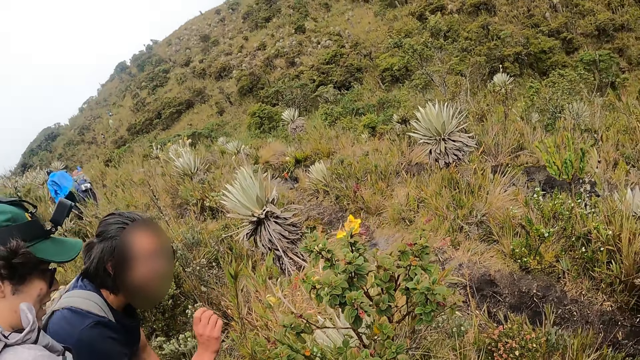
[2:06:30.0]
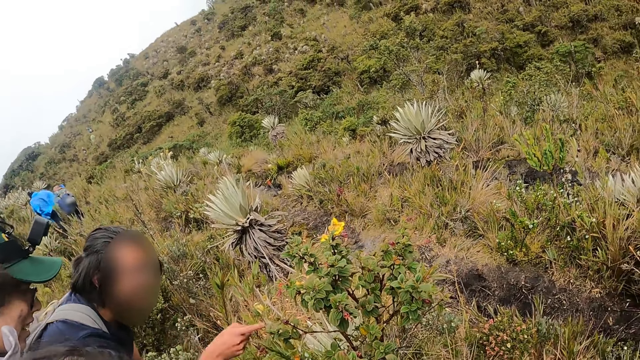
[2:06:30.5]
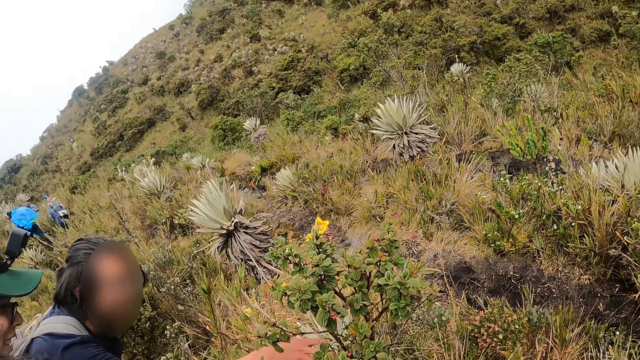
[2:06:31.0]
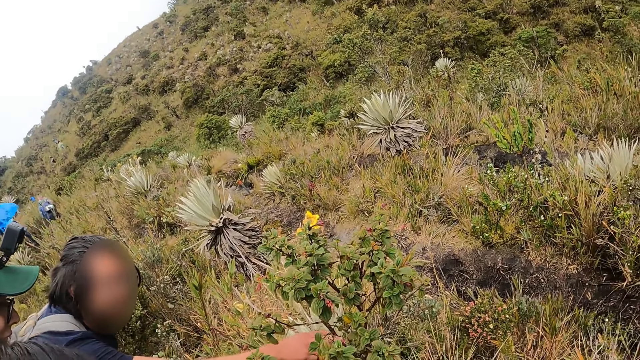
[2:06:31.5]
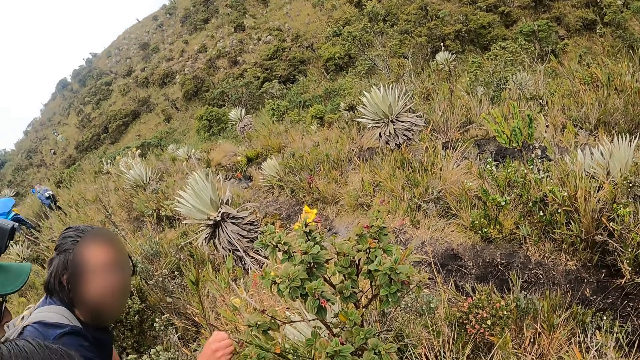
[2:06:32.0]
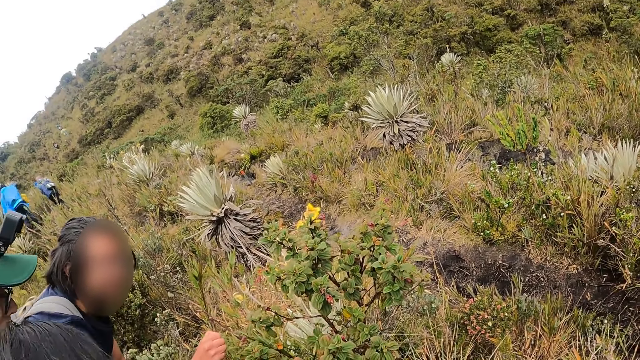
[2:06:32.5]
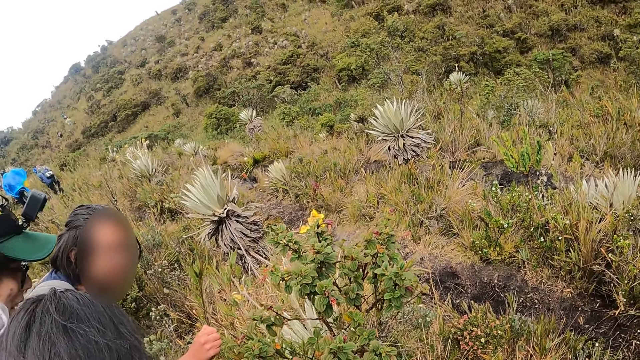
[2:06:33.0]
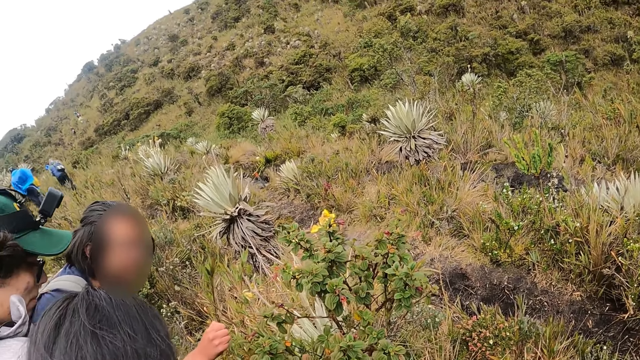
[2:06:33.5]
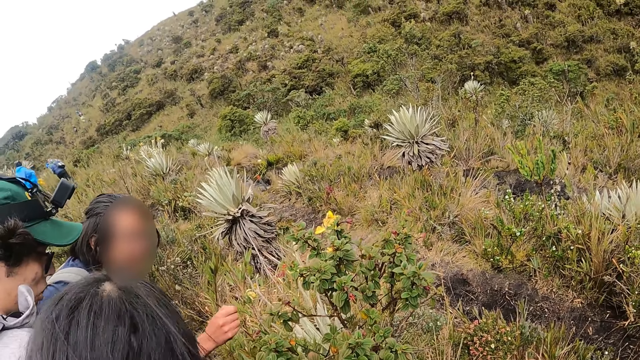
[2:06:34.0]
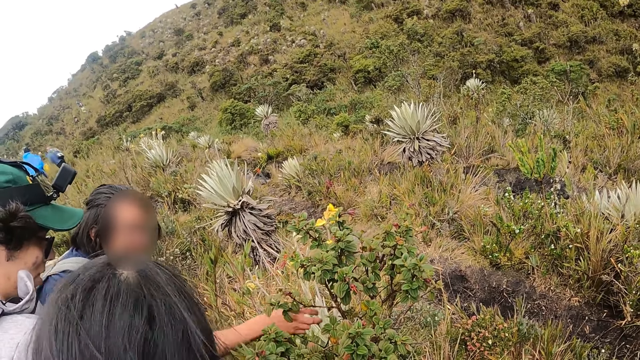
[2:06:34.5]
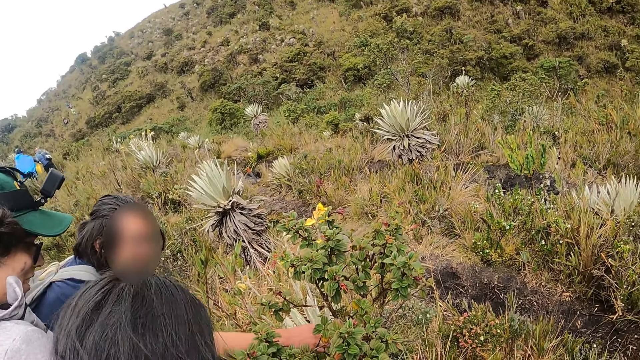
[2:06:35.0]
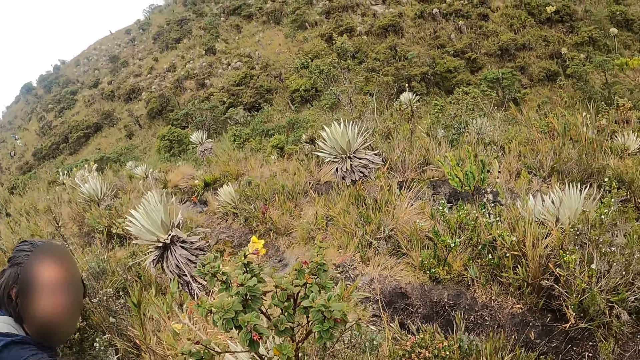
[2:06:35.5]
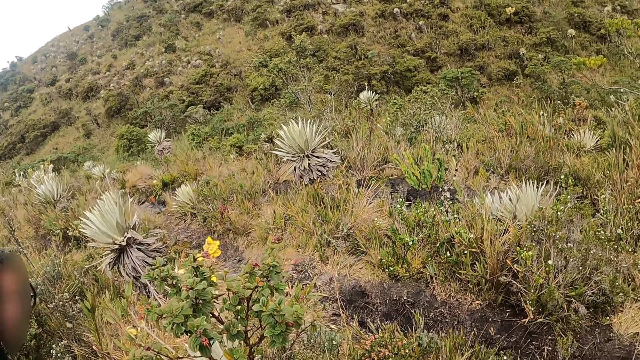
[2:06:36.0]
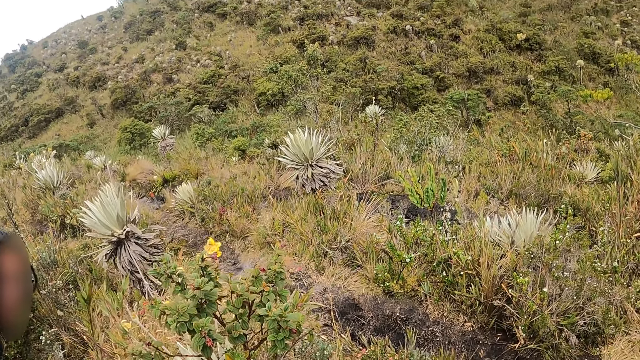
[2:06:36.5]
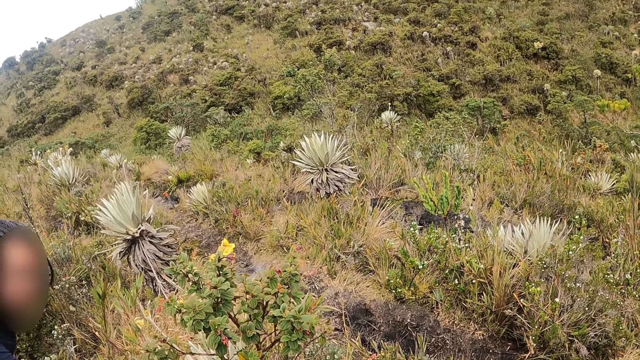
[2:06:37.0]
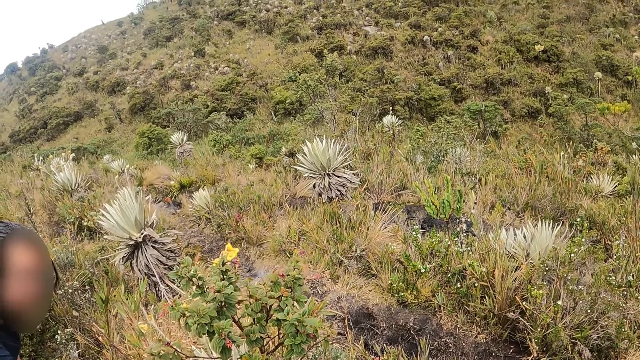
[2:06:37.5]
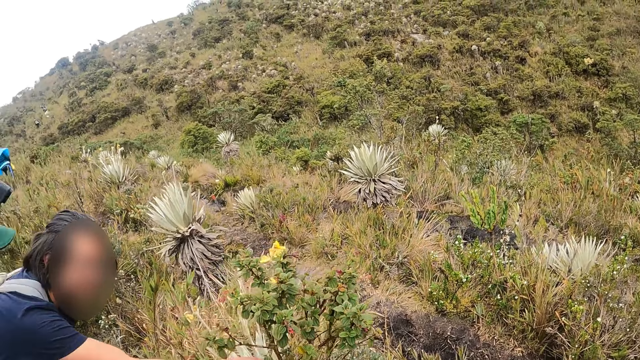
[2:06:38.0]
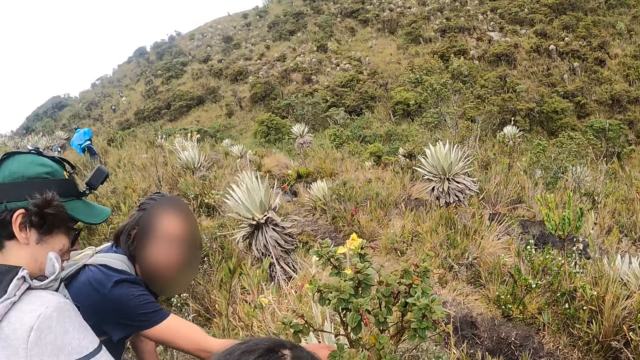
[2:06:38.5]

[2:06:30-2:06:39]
The man touches the stem of the plant with his right hand. He does so again.

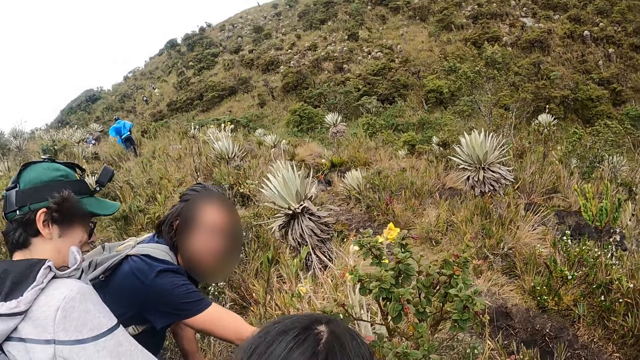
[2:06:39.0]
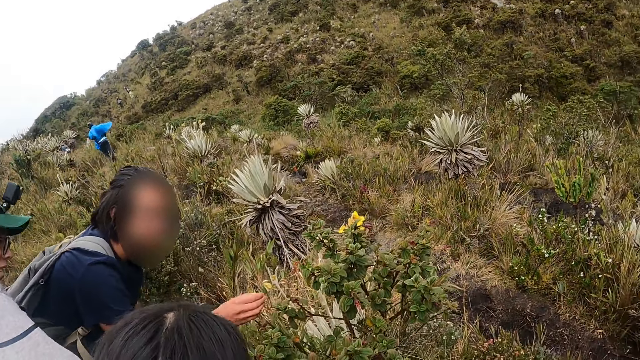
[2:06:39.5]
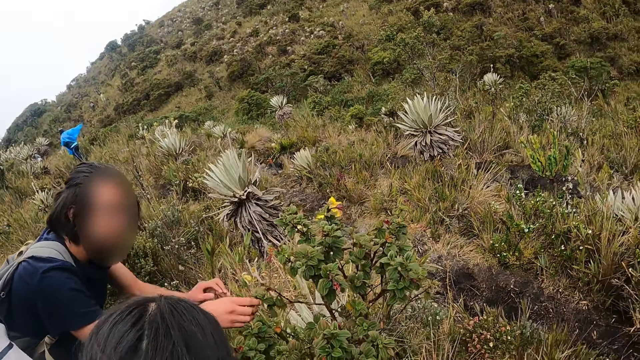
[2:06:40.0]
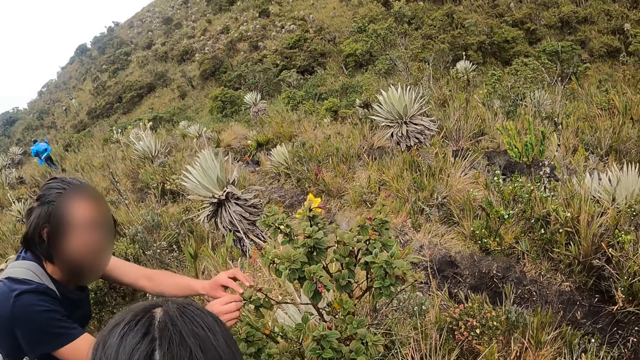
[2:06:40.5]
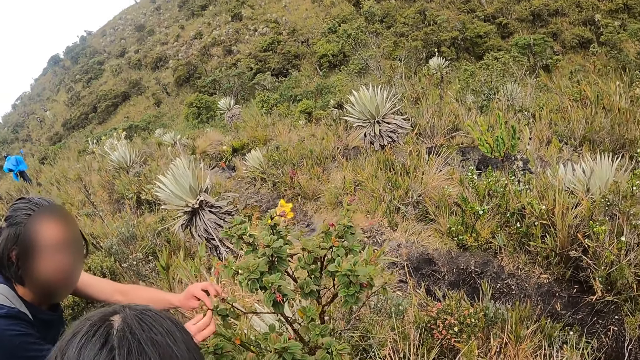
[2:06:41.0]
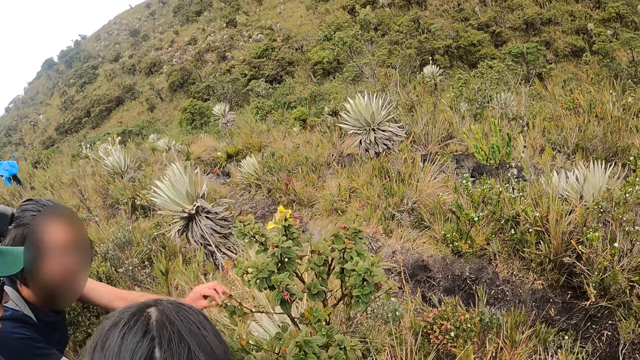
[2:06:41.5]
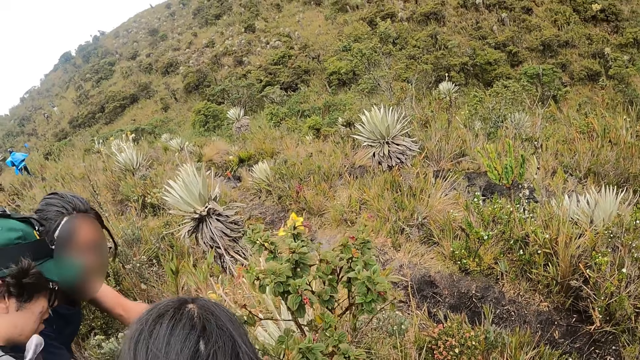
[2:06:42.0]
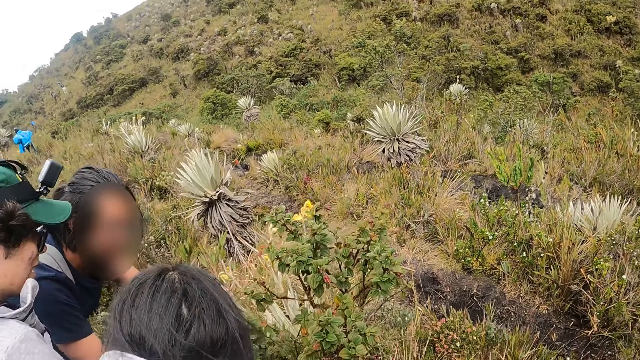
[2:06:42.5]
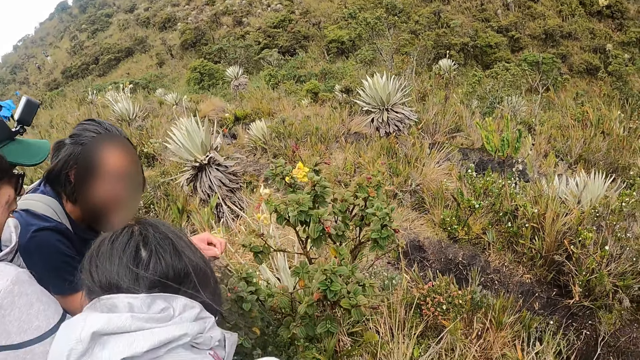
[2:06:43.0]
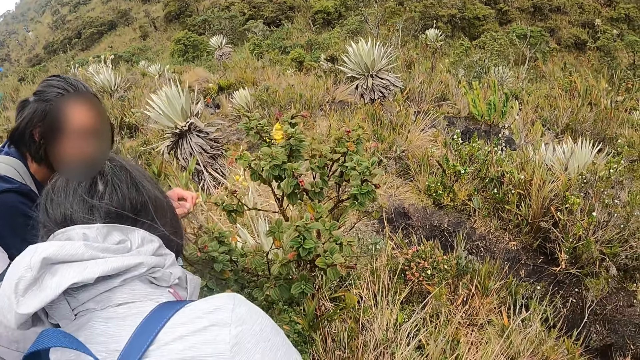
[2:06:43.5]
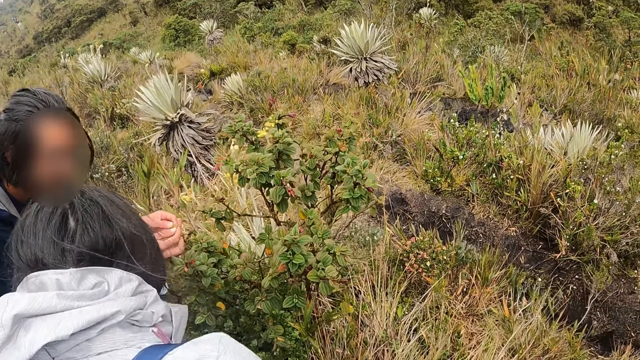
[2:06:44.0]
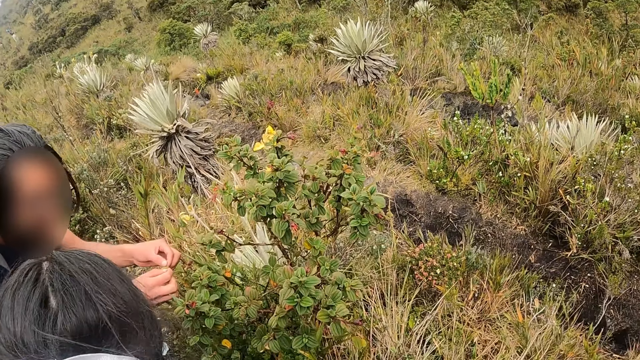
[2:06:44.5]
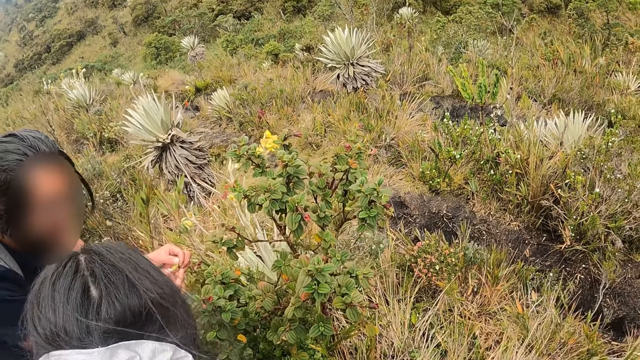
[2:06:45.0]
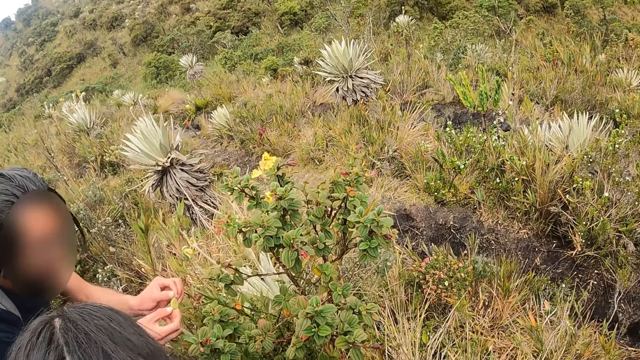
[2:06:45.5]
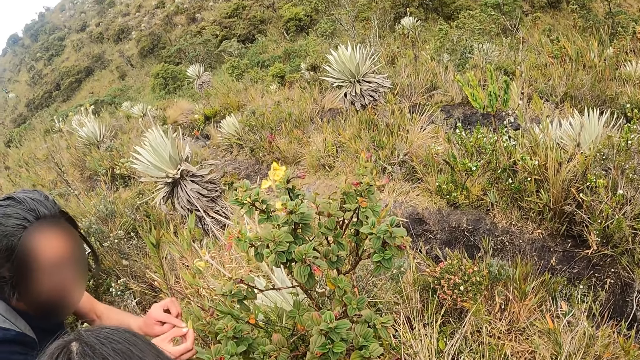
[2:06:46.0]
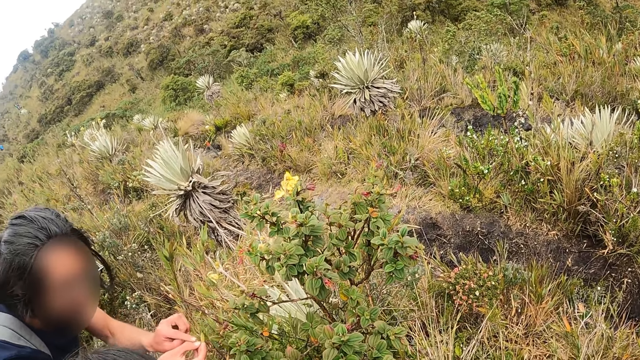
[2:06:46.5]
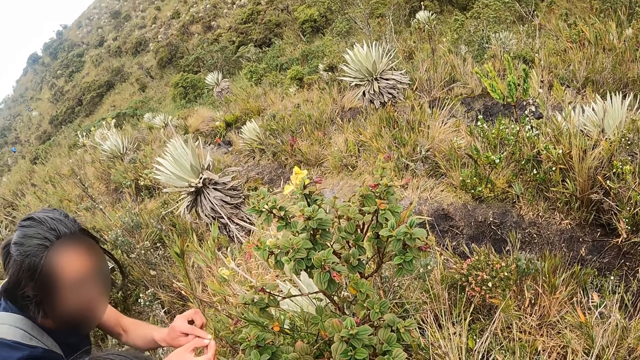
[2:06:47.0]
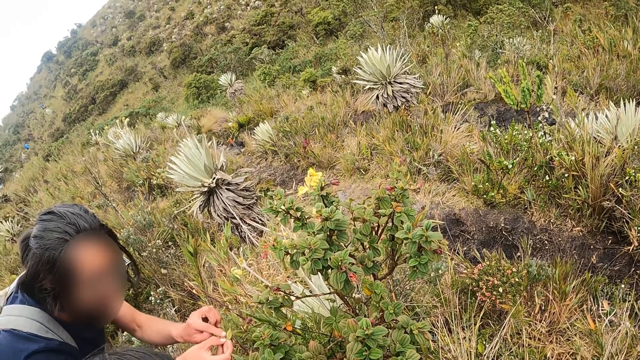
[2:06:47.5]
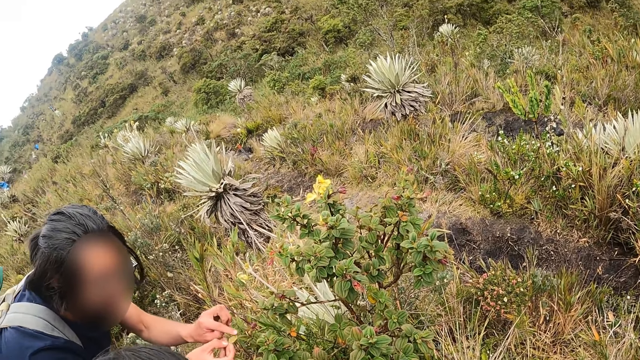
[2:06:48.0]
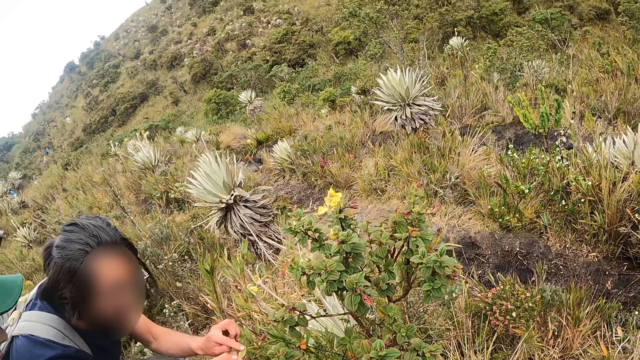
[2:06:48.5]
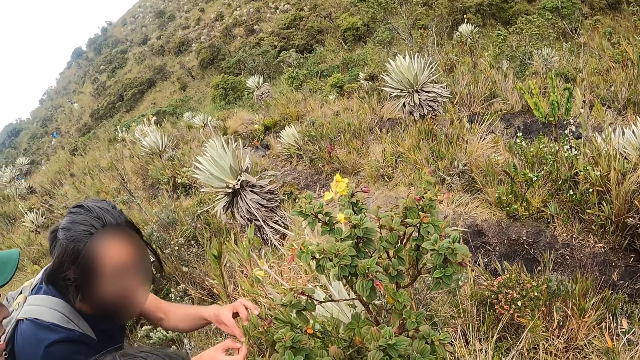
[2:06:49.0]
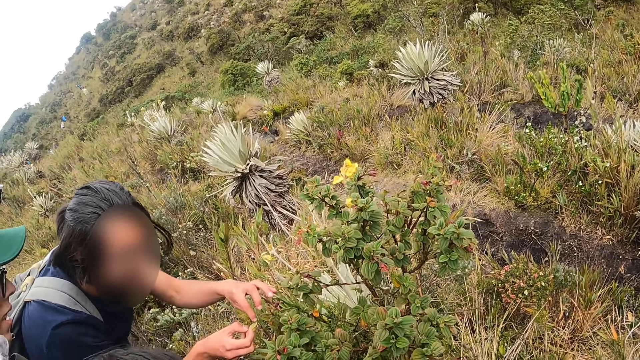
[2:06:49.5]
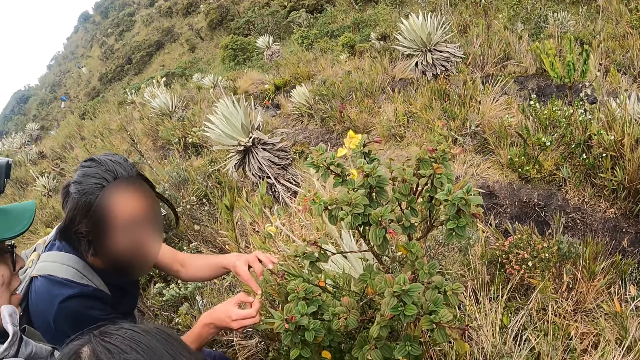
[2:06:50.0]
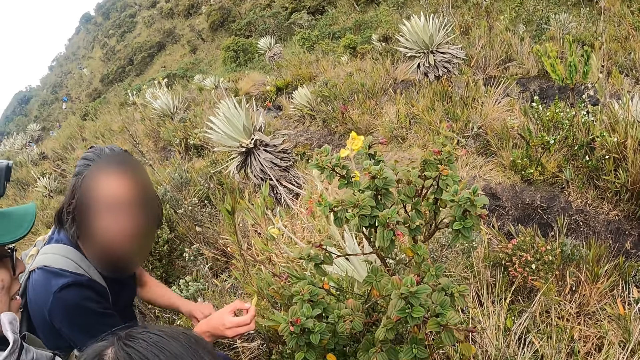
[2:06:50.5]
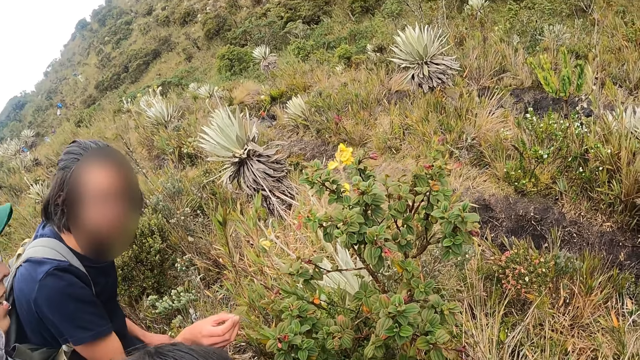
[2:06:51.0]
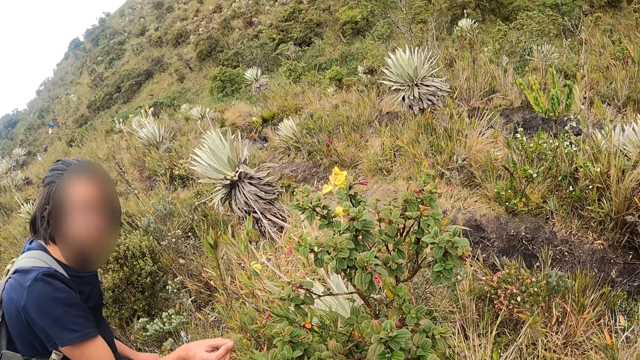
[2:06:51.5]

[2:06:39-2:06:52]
The man plucks a leaf from the plant with his right hand. The man cuts a leaf. He plucks a leaf from the plant with both hands. The camera wearer converses with a woman, the man and another man. The first man examines the leaf in both hands. He touches the leaf. He gestures with the leaf in his right hand.
